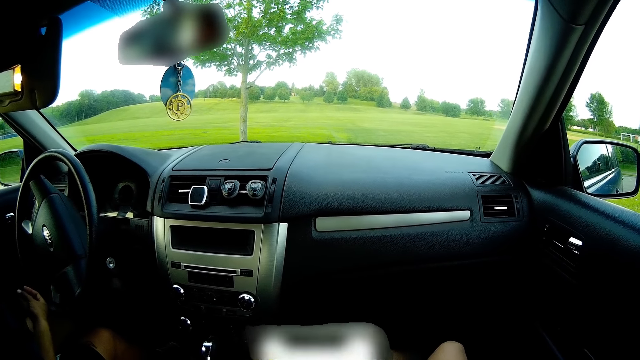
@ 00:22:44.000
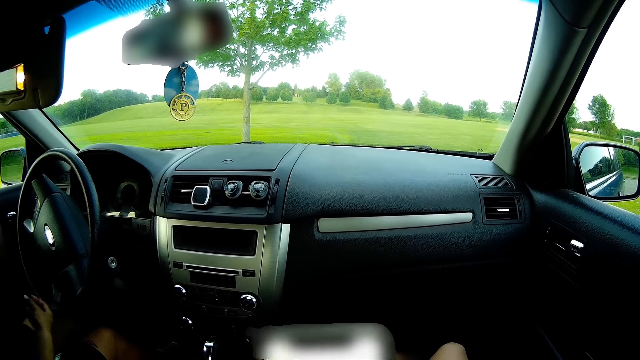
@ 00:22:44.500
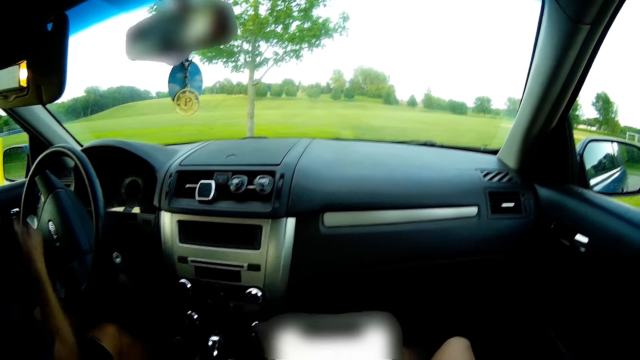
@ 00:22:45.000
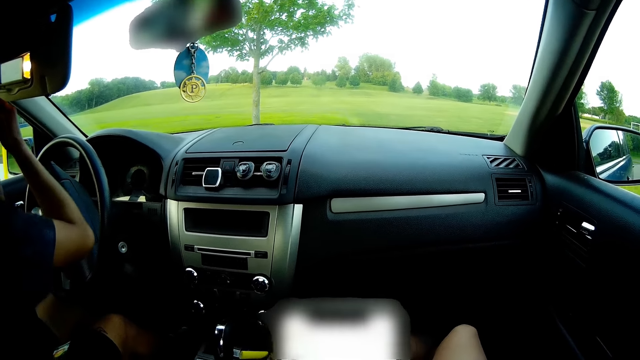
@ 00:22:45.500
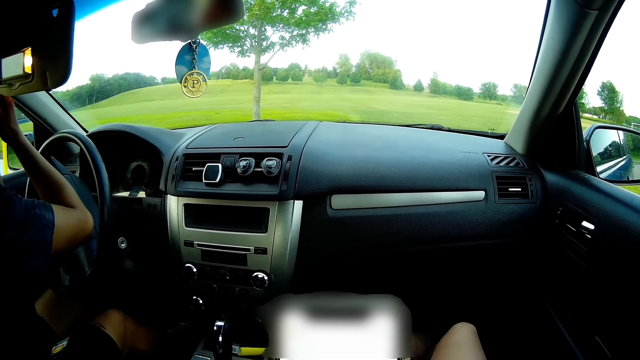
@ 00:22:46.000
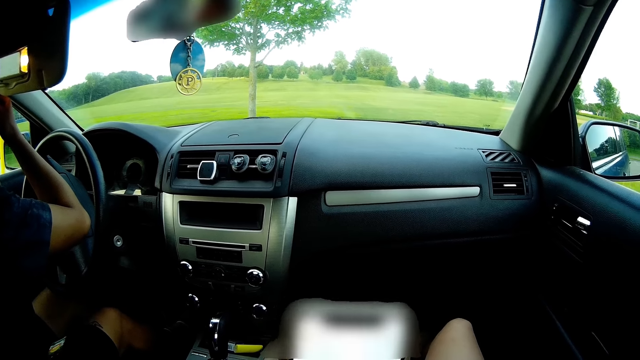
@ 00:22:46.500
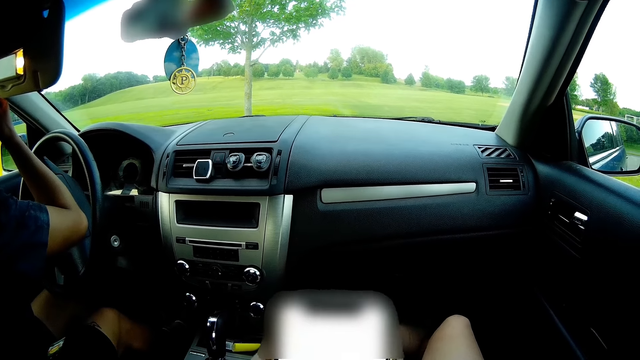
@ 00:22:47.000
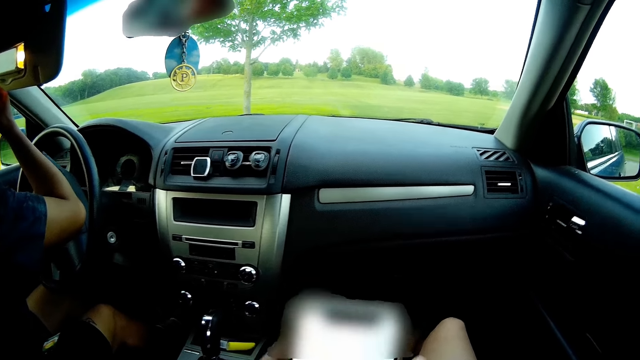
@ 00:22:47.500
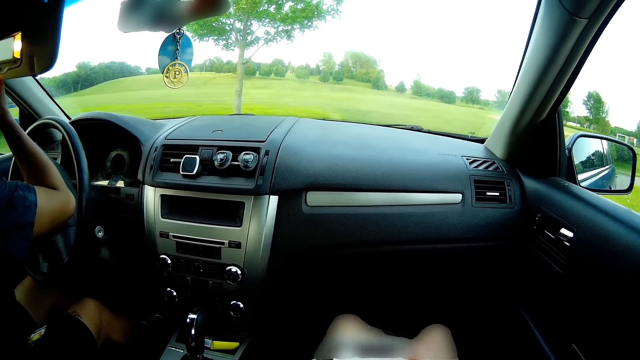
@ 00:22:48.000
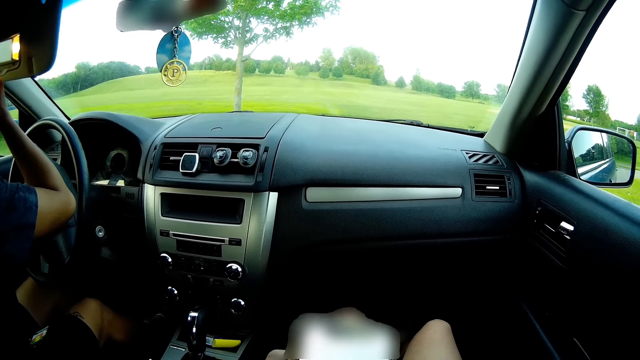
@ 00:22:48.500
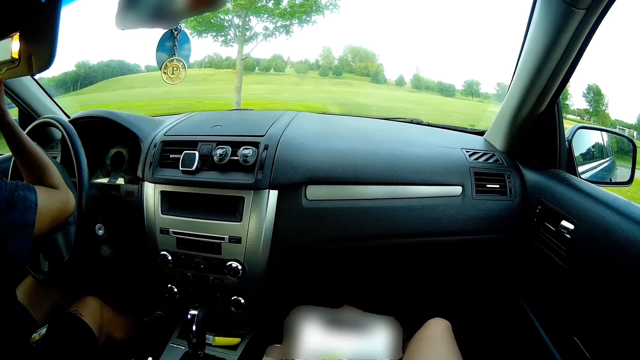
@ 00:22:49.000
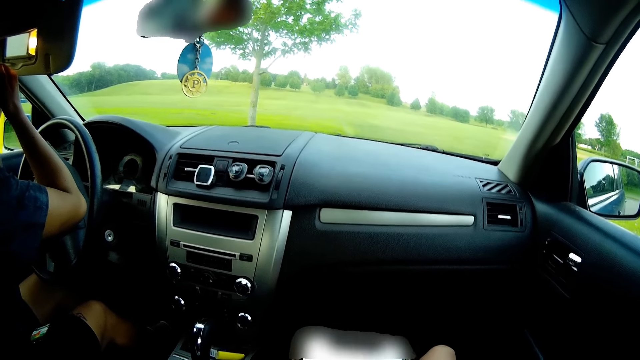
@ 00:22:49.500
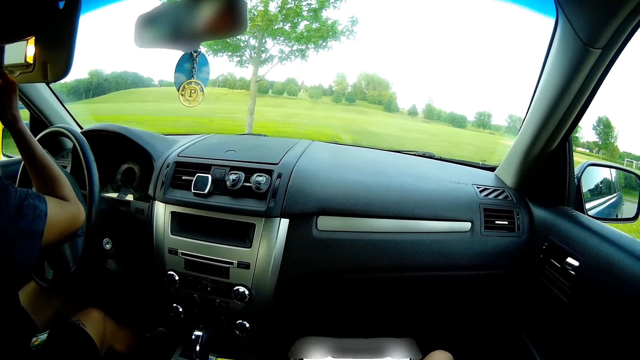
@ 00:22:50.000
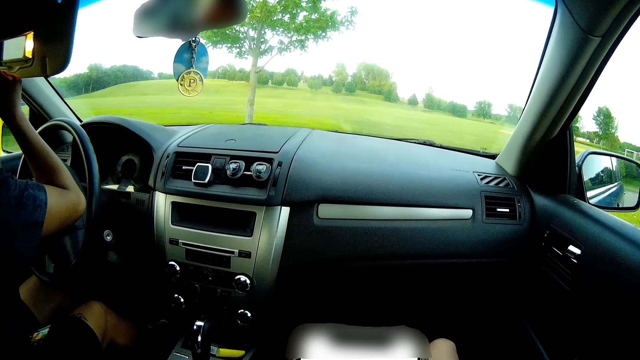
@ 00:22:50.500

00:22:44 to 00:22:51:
The man raises his right hand inside the car and touches his face with his right hand.

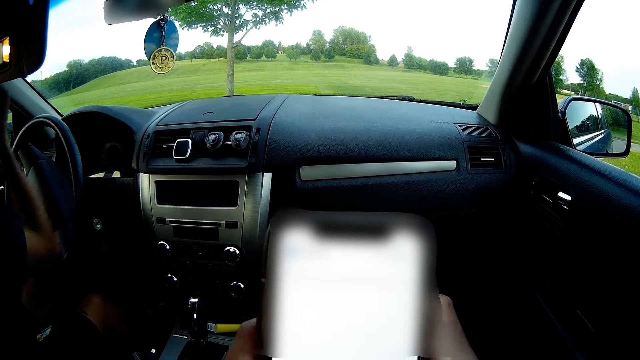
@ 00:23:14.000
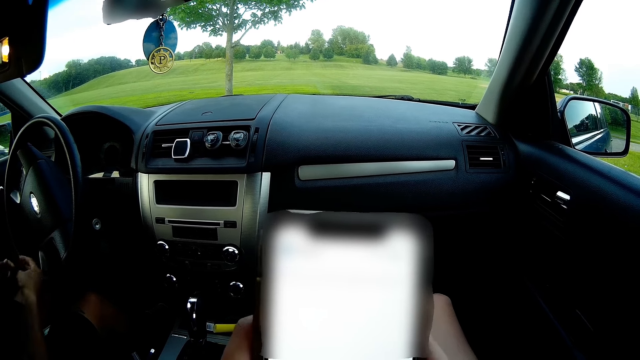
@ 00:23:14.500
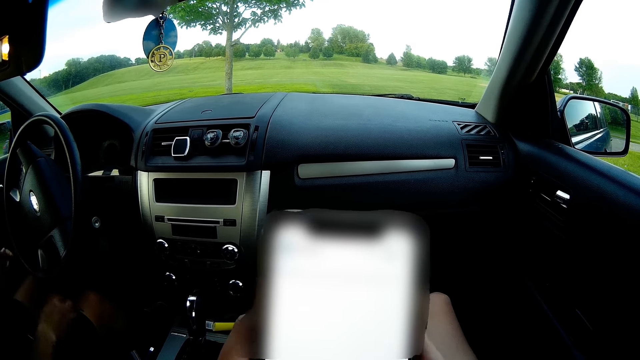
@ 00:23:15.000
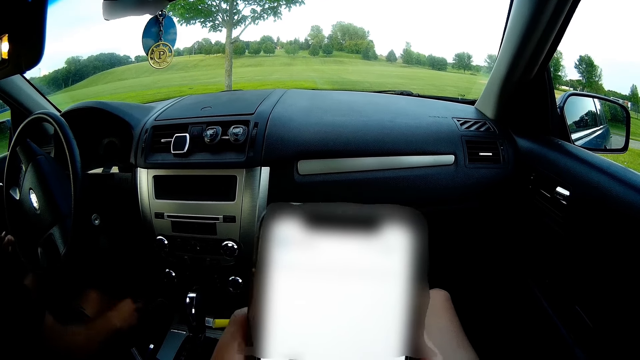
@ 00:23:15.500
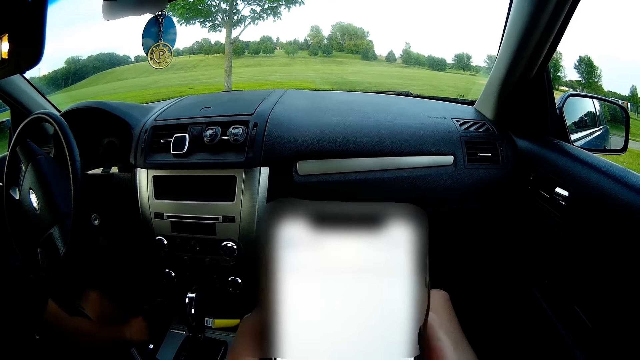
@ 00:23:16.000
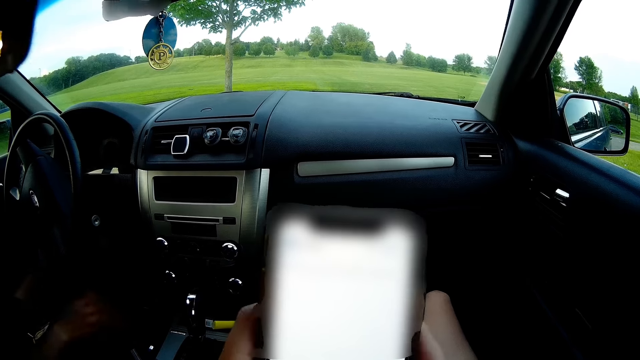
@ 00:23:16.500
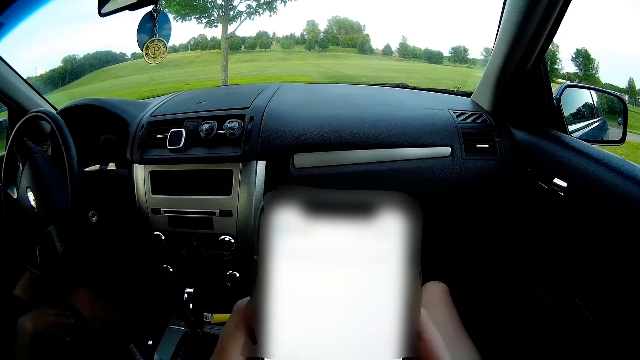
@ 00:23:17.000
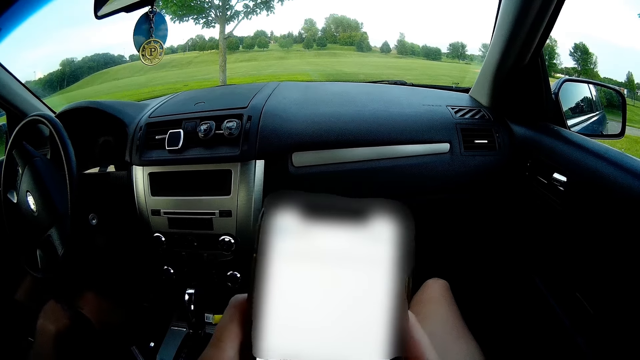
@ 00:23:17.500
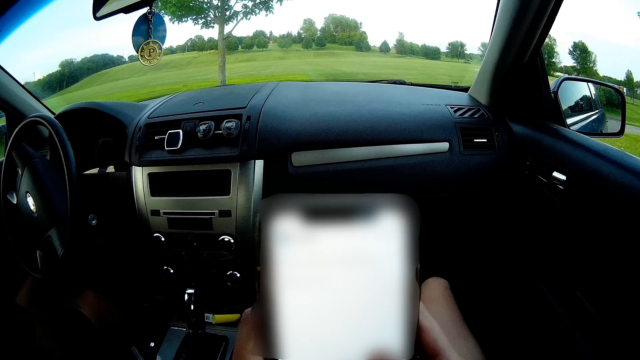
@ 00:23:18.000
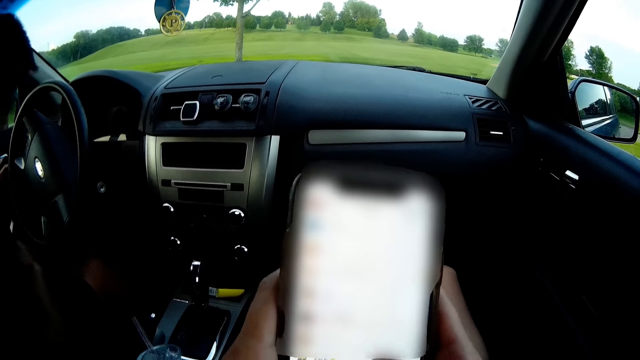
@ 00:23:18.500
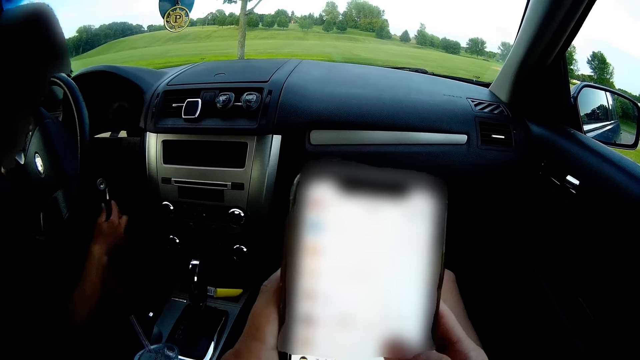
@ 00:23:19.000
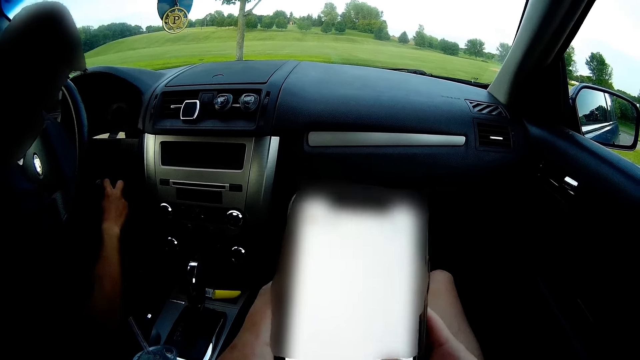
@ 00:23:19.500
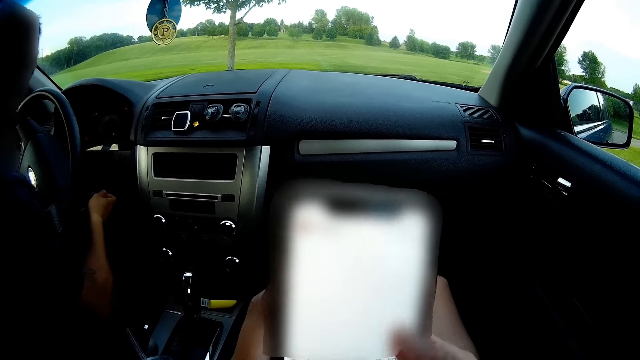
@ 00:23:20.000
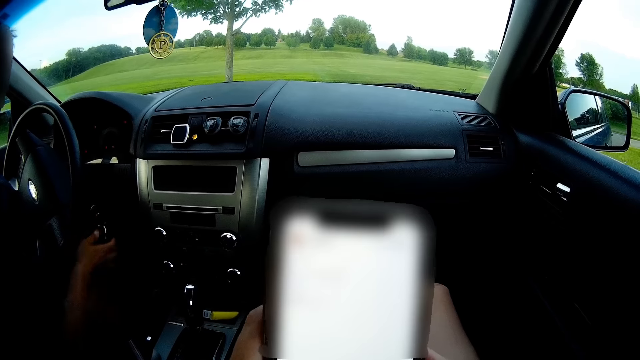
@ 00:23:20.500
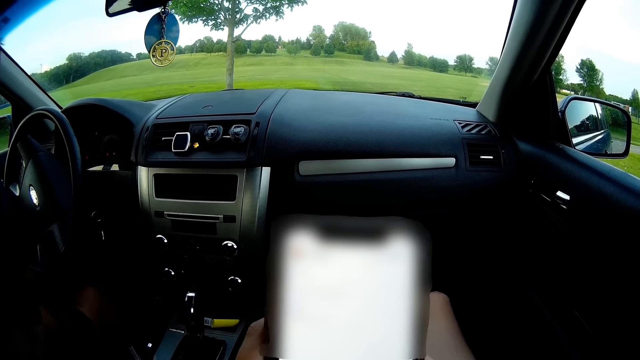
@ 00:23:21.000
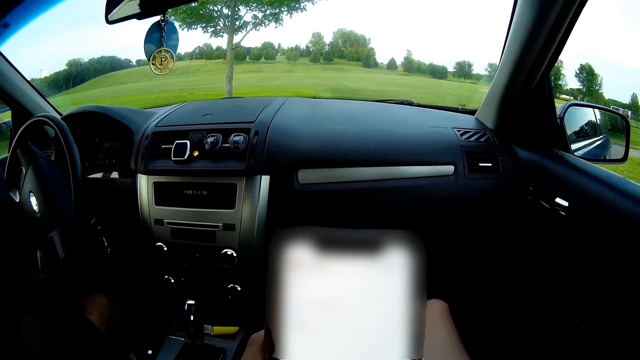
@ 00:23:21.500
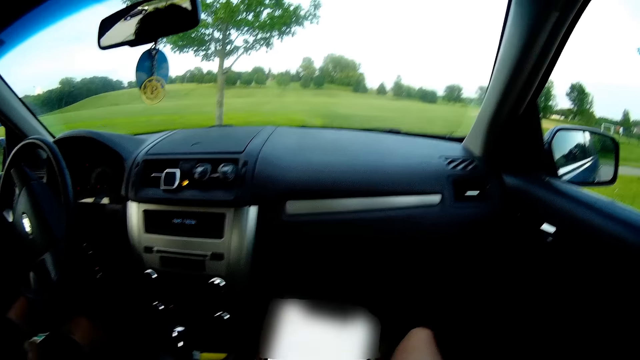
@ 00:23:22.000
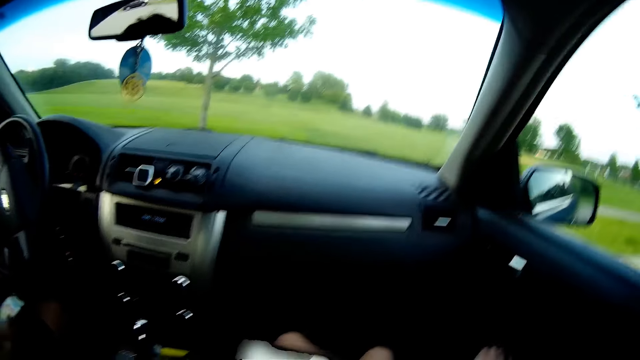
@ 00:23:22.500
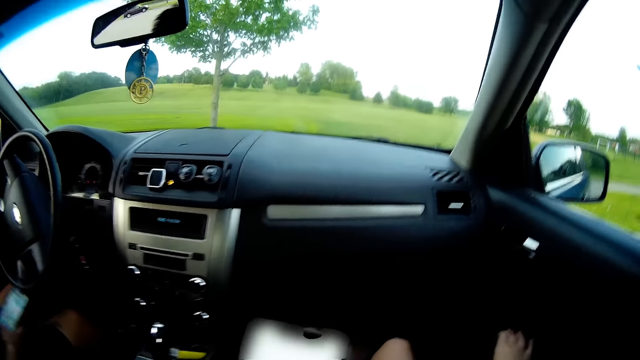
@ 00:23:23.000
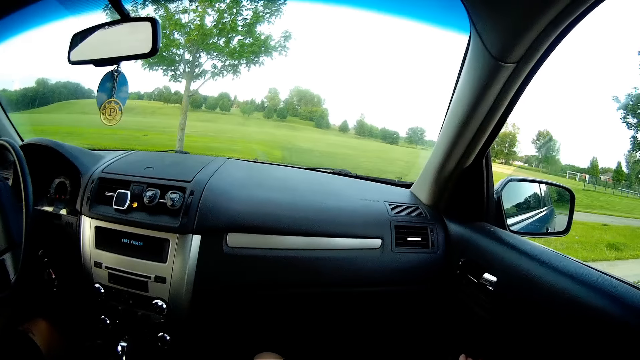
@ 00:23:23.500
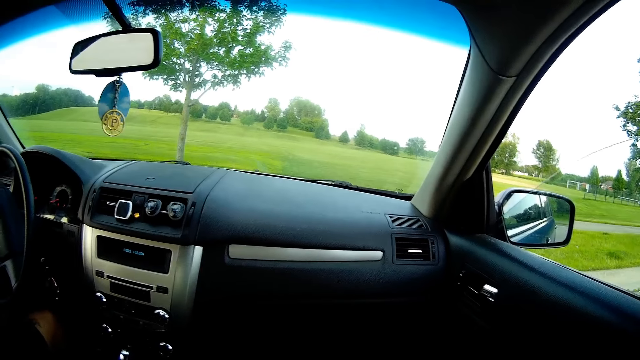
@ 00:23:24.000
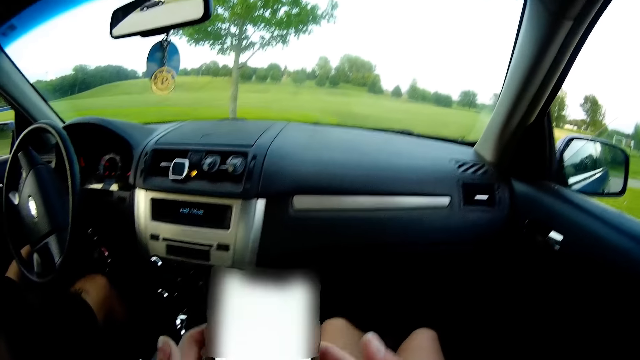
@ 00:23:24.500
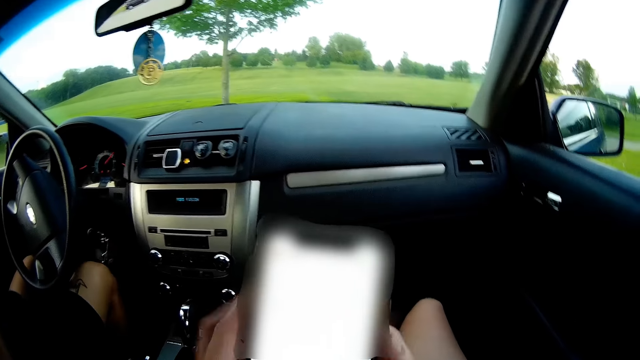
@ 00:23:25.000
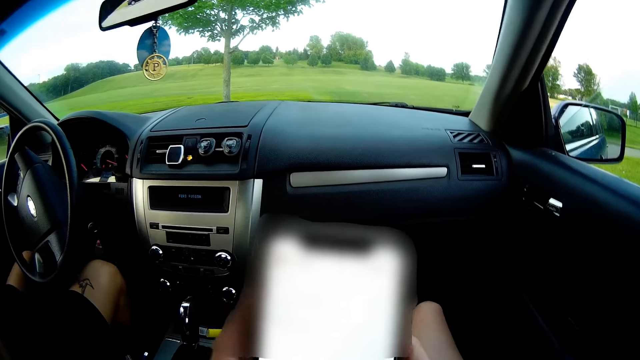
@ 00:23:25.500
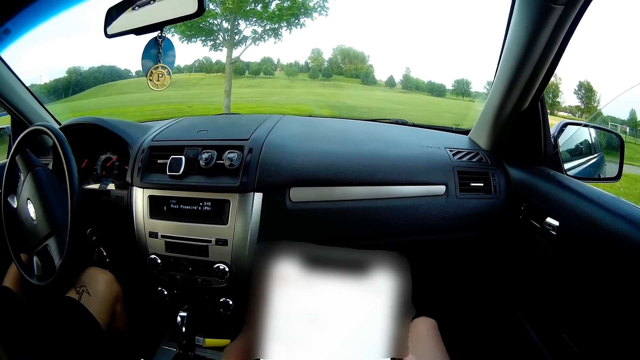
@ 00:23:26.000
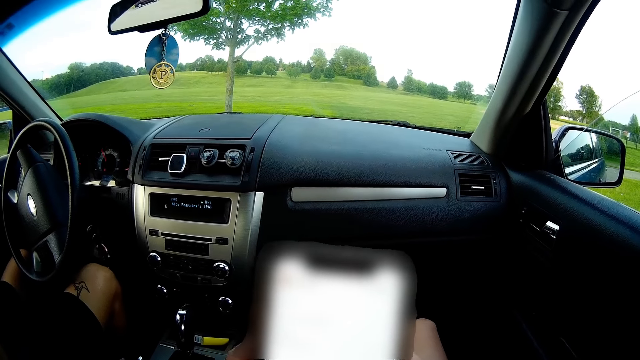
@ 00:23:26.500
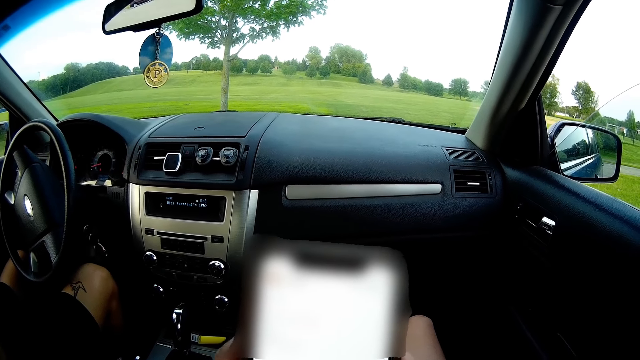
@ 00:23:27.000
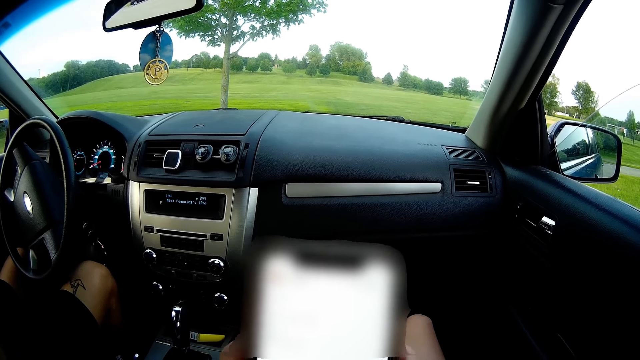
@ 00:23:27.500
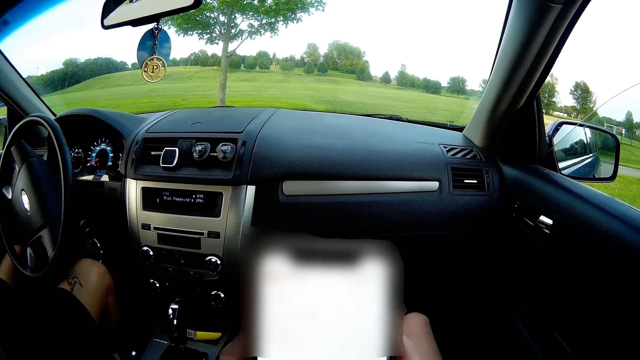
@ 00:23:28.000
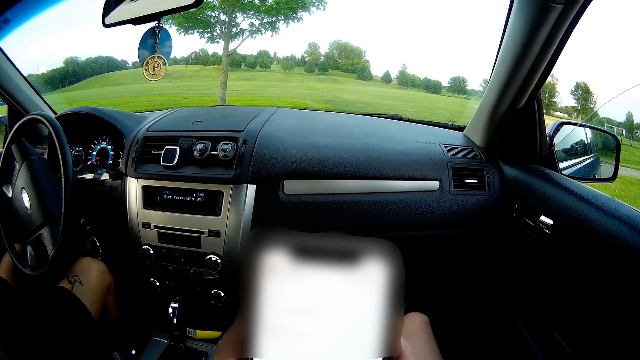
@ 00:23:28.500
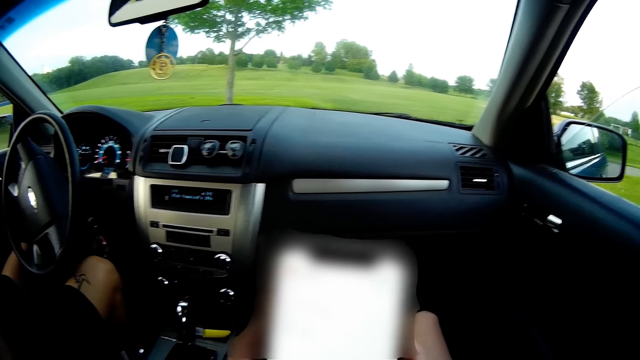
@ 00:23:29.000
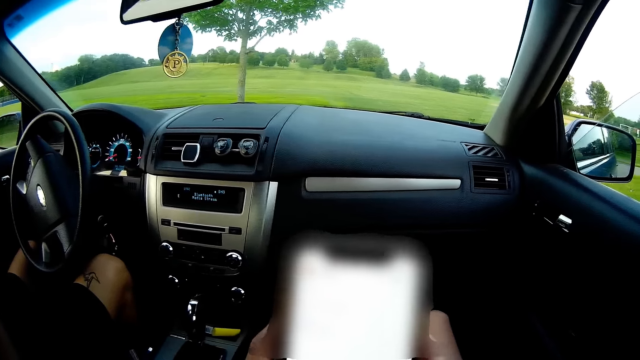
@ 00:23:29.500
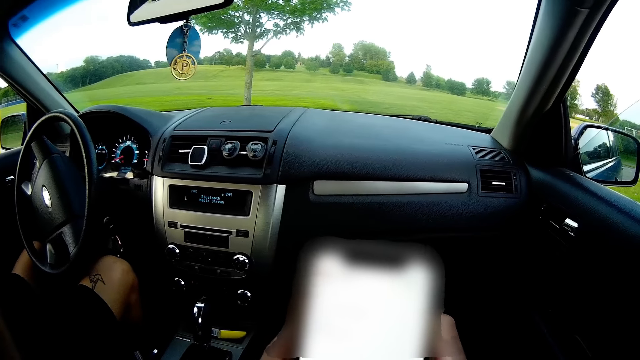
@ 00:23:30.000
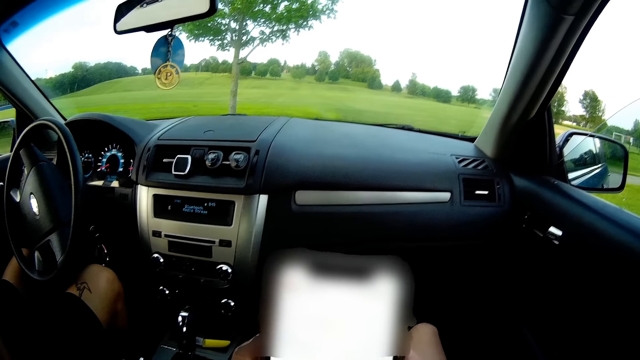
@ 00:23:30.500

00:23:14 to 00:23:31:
The man puts his right hand under the car seat, puts the car key in the car ignition, and turns on the car ignition with the key. The camera wearer presses a button on the car door with her right hand. She presses her phone with both hands. She interacts with the man.
